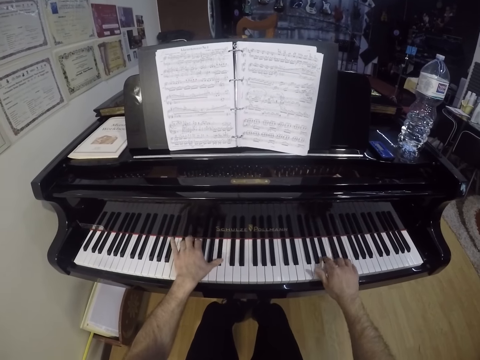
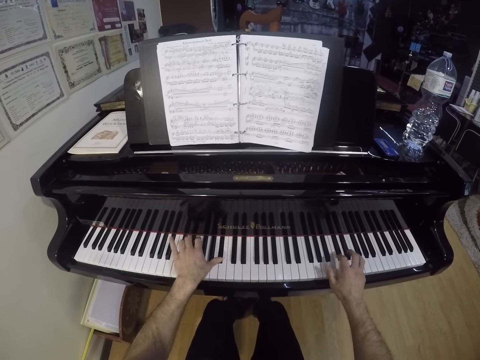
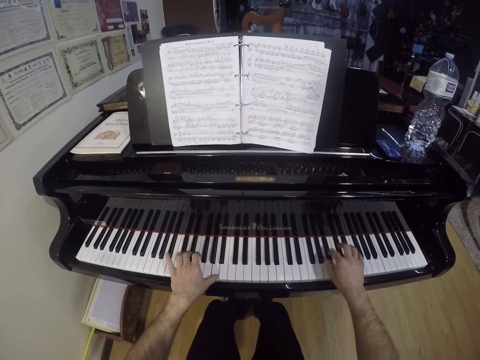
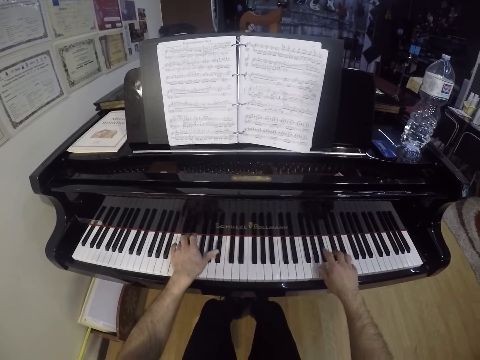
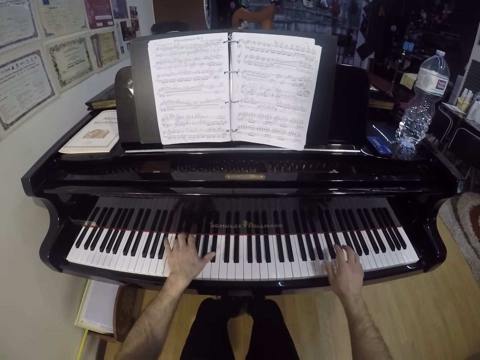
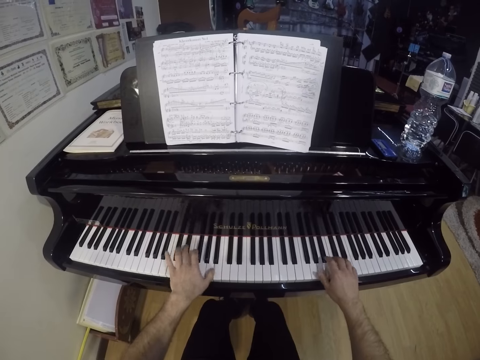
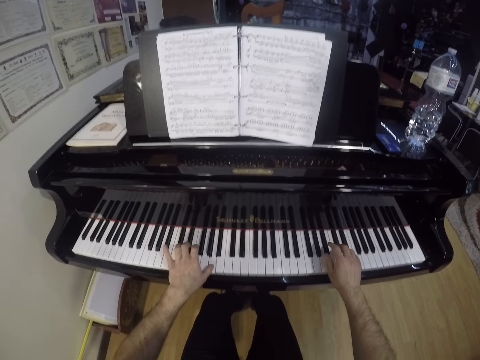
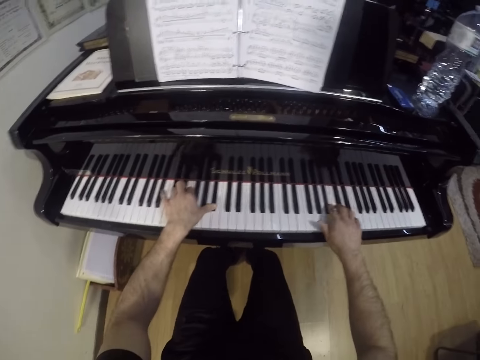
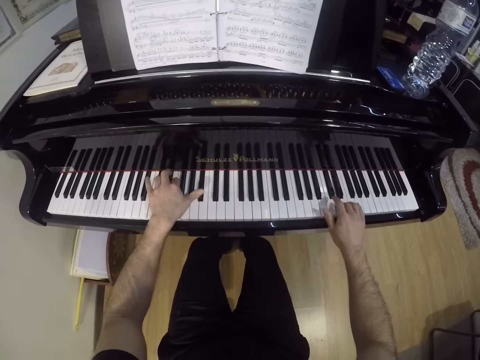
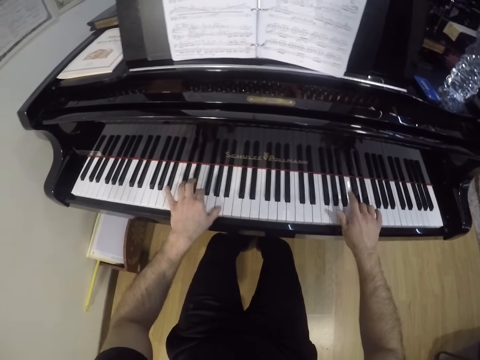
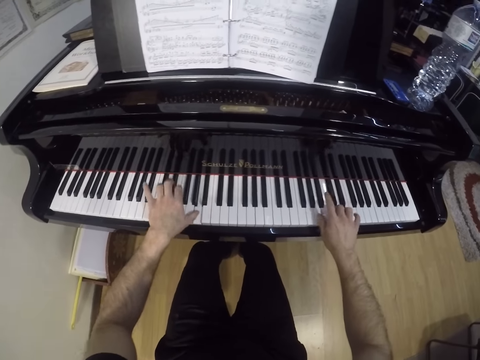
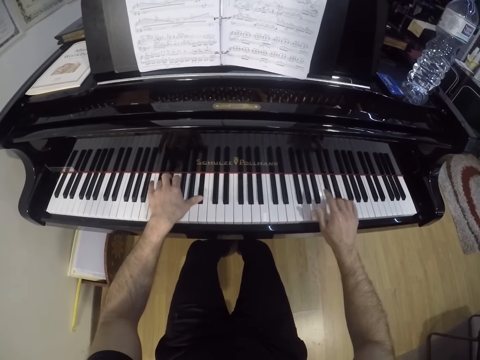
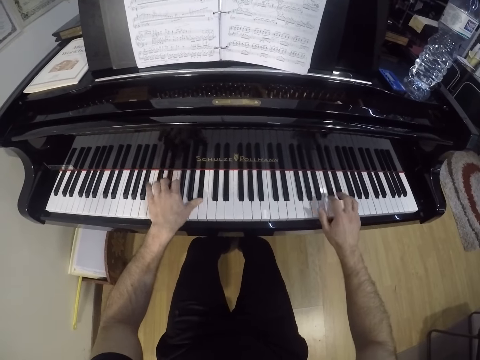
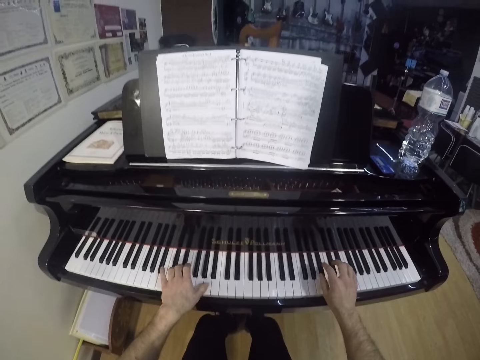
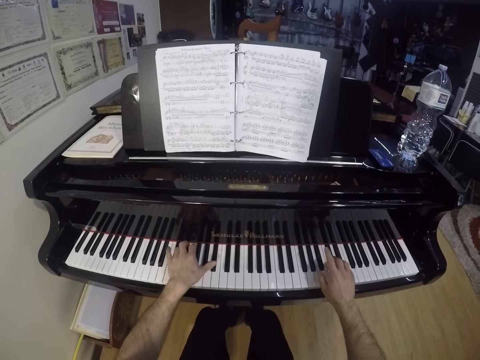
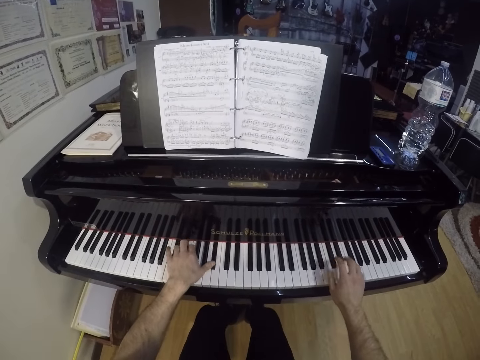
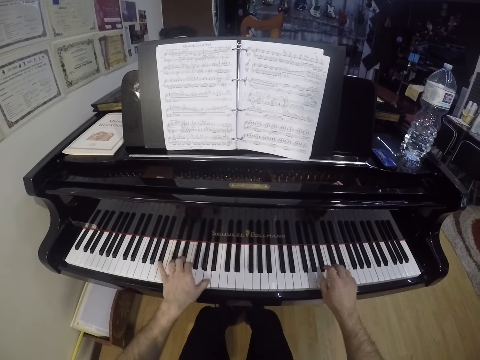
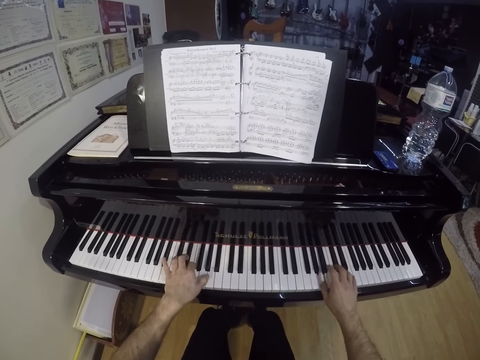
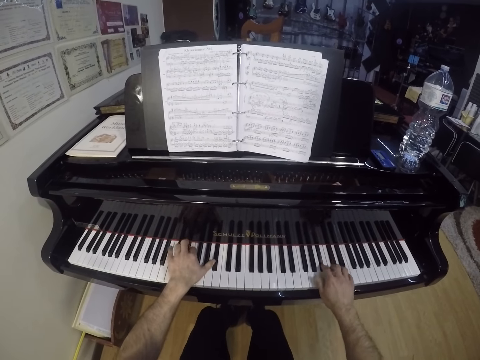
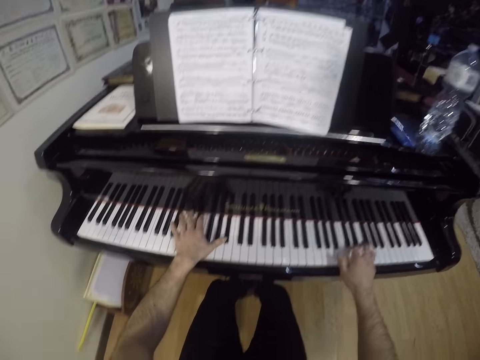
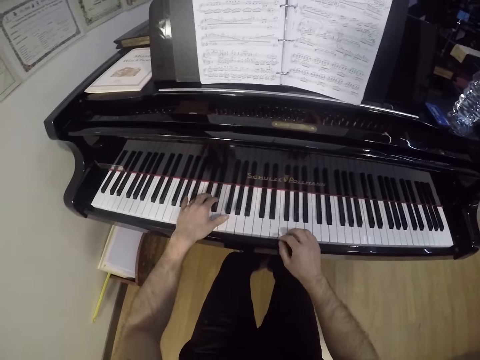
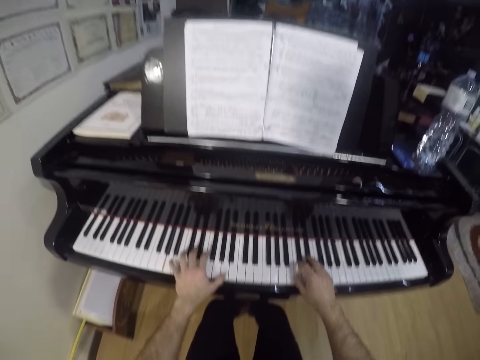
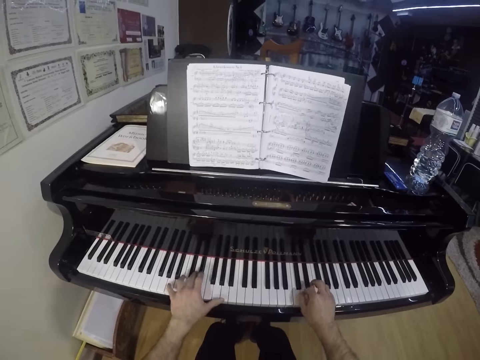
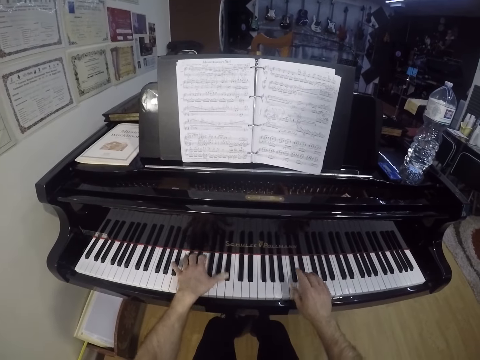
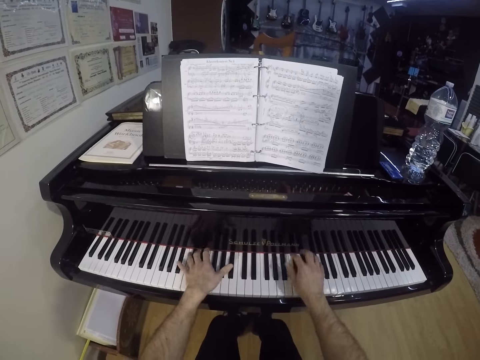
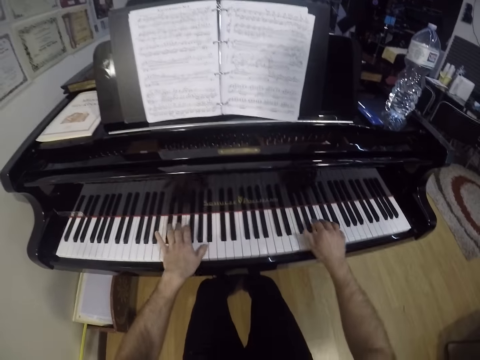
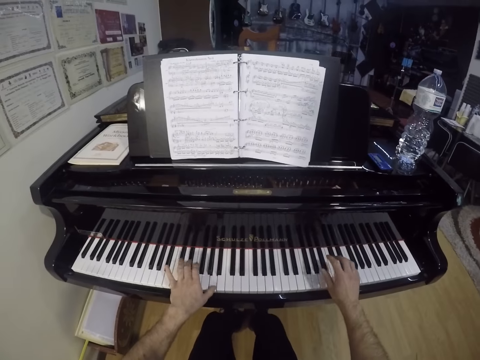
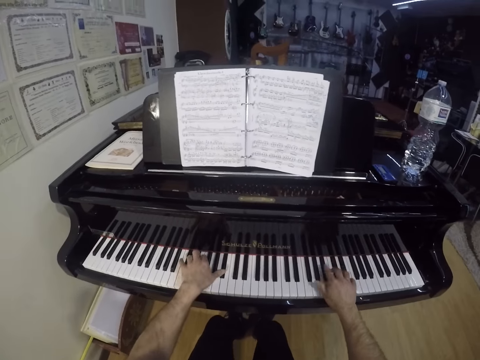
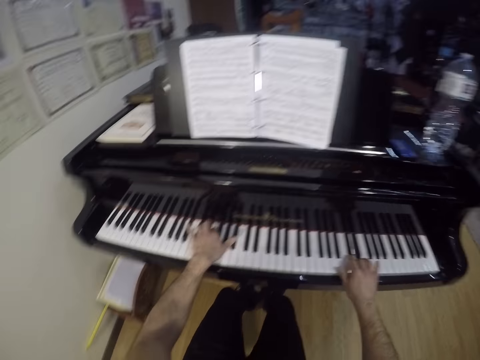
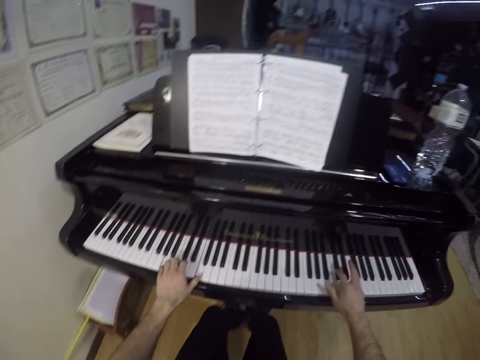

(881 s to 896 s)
The camera wearer plays up black keys with his left hand. He looks at the book.

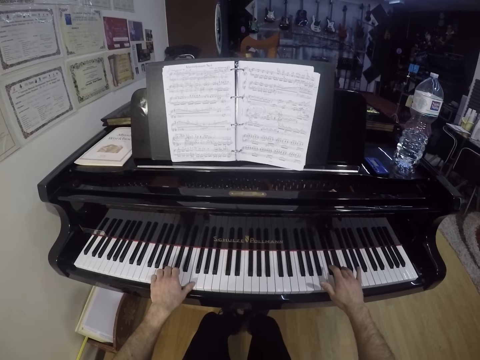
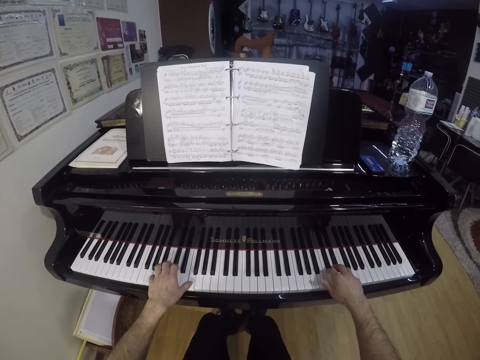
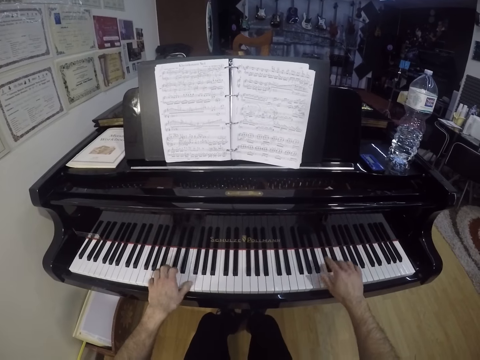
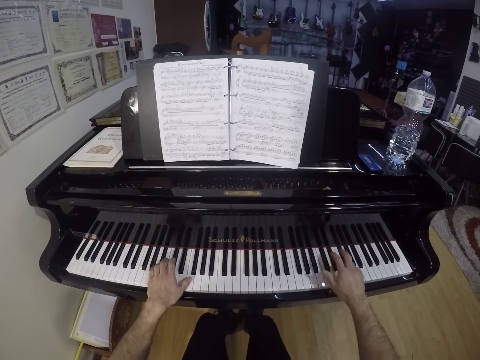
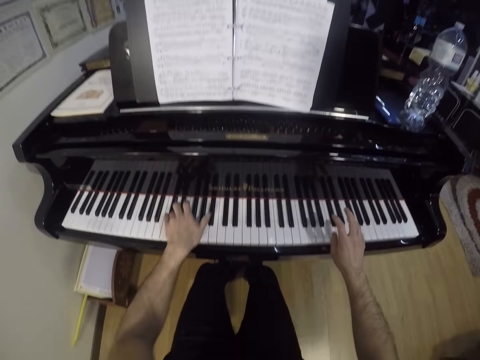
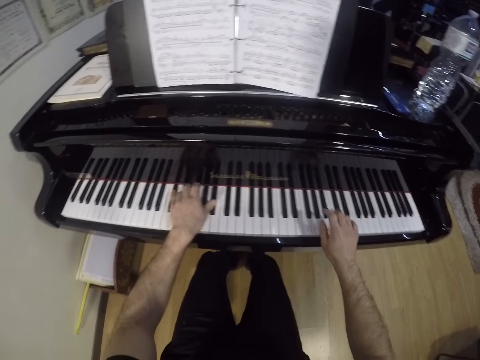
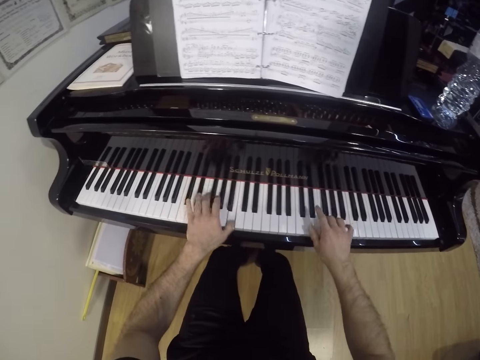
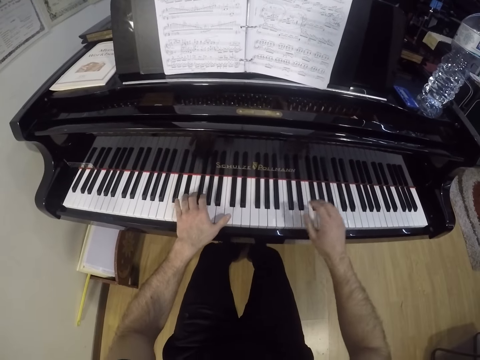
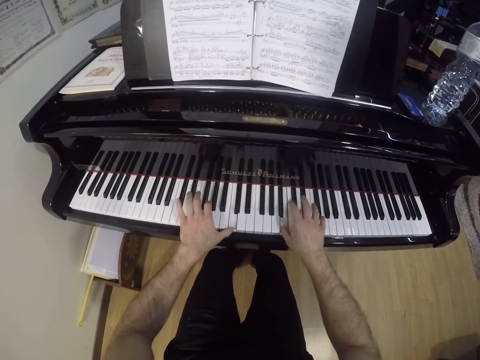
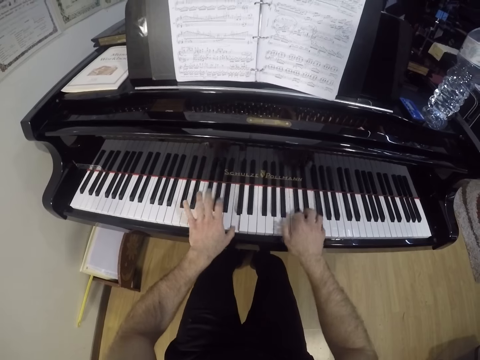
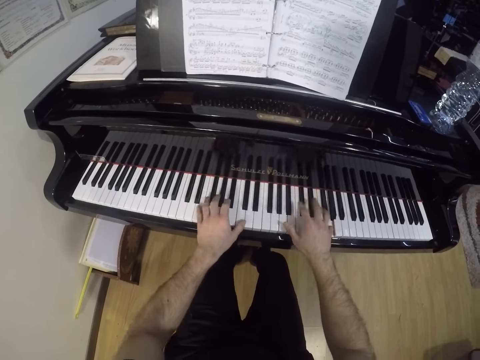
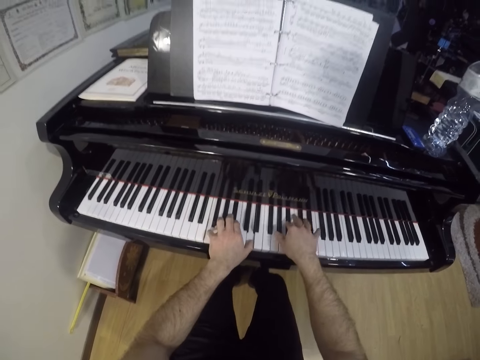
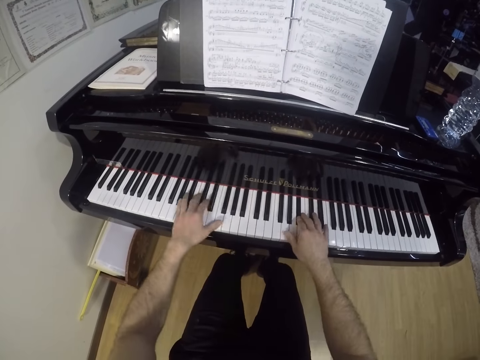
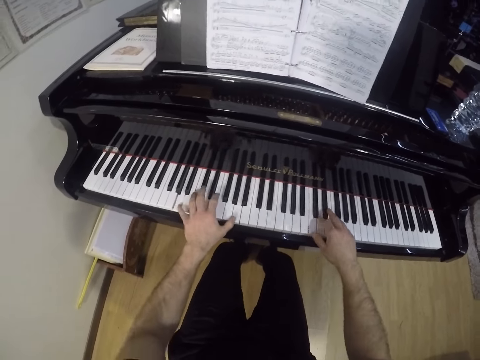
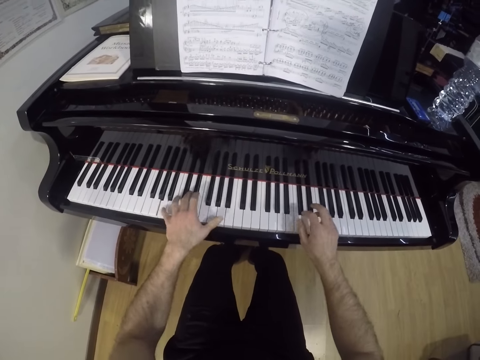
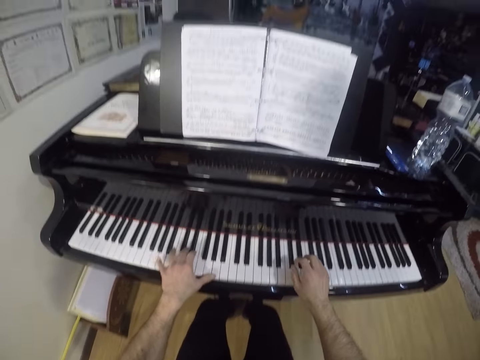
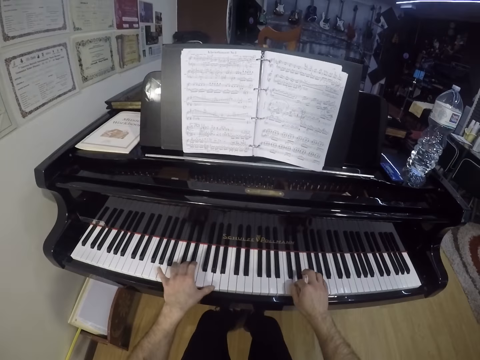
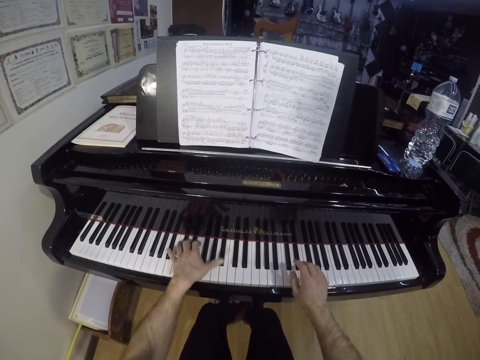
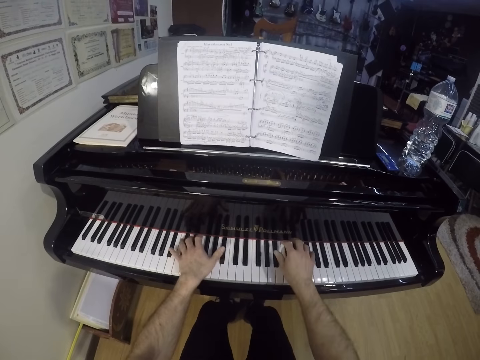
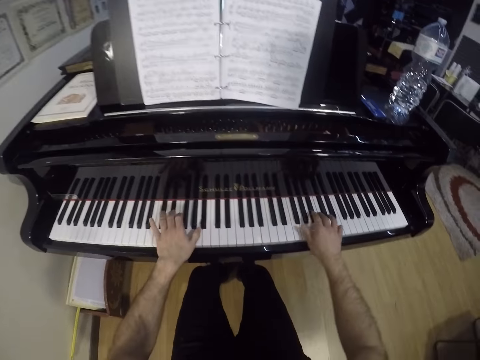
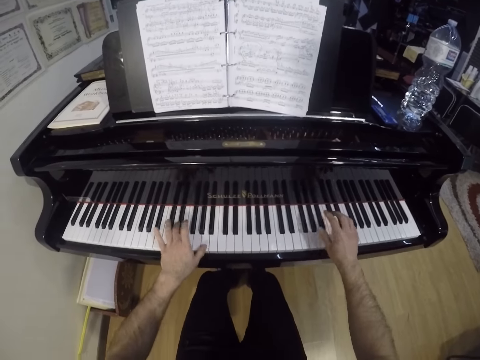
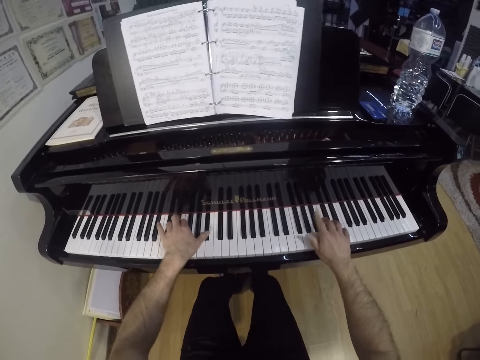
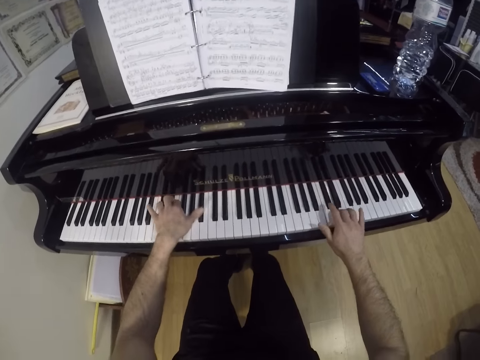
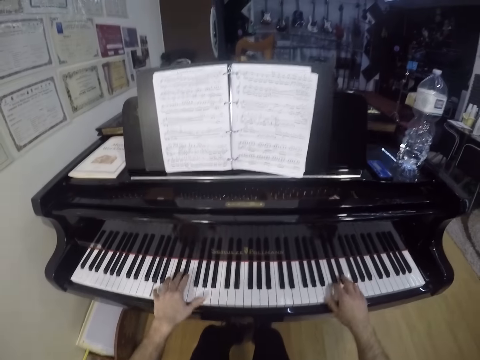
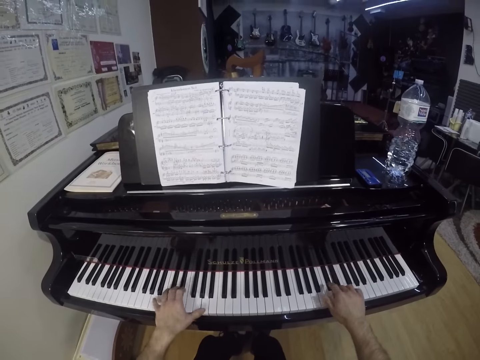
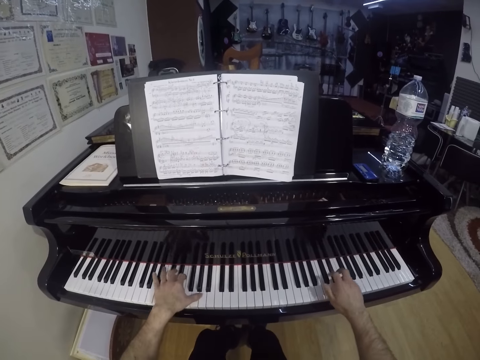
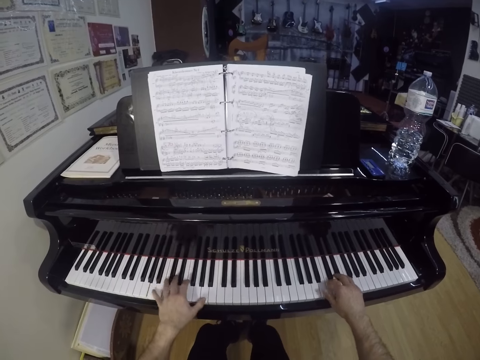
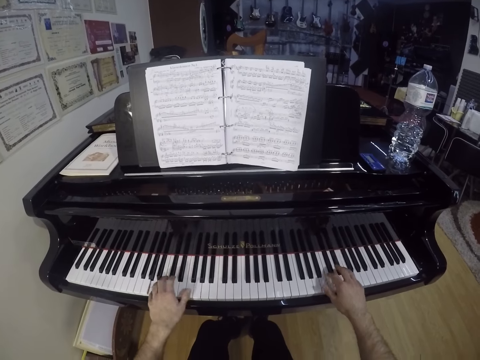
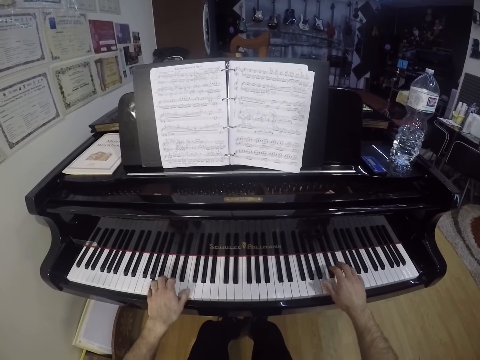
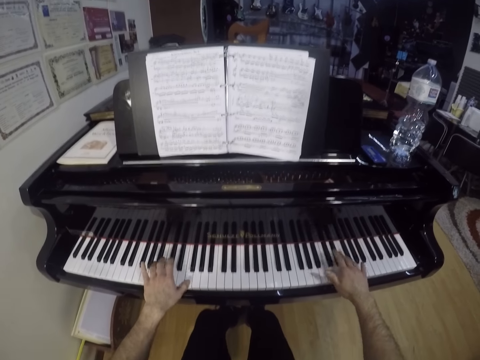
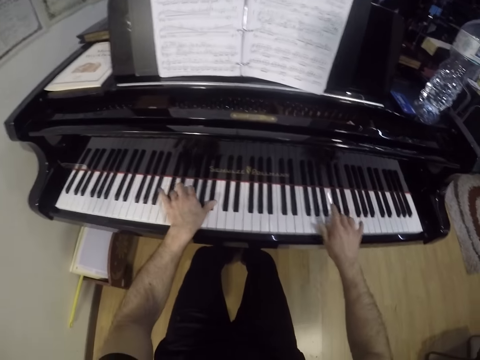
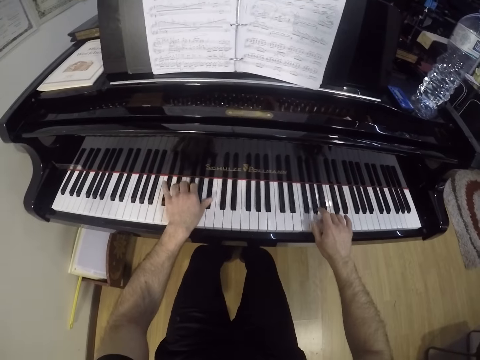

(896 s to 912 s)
The camera wearer looks at the keyboard. He adjusts his left hand to the left keys. He looks at the book.
